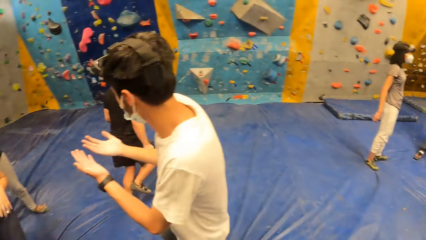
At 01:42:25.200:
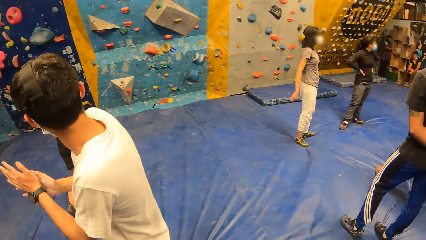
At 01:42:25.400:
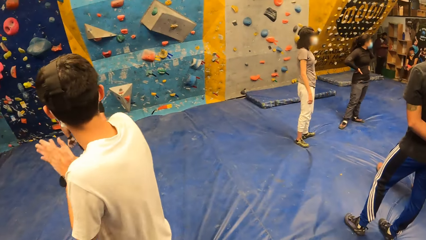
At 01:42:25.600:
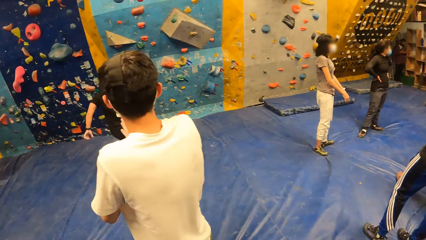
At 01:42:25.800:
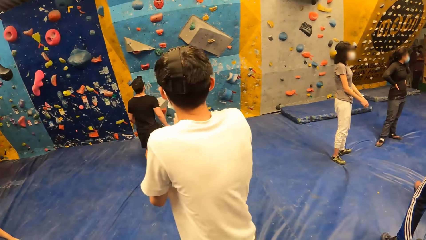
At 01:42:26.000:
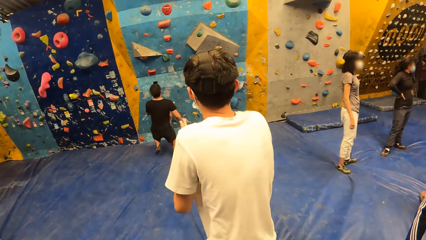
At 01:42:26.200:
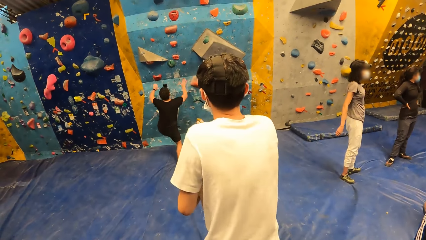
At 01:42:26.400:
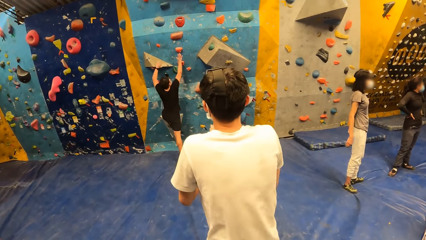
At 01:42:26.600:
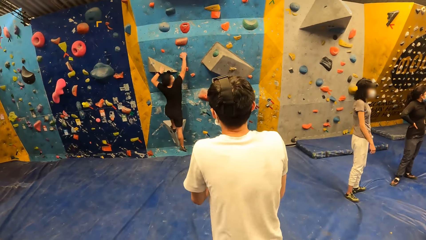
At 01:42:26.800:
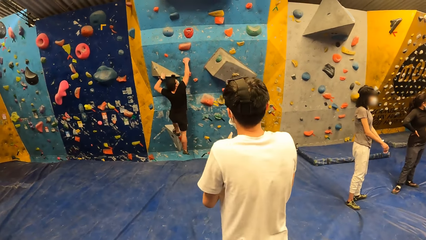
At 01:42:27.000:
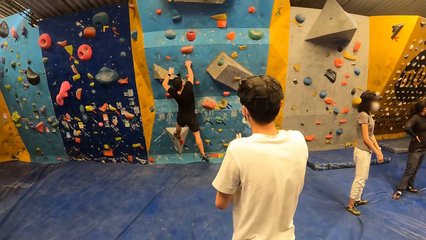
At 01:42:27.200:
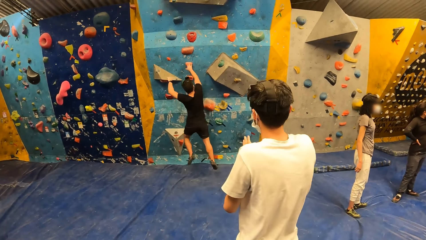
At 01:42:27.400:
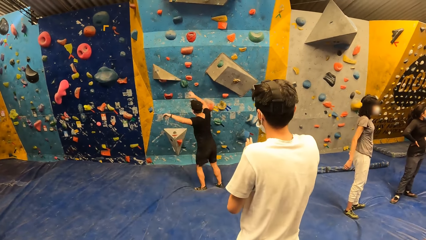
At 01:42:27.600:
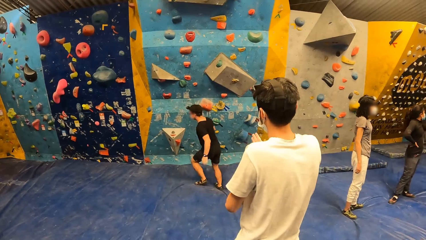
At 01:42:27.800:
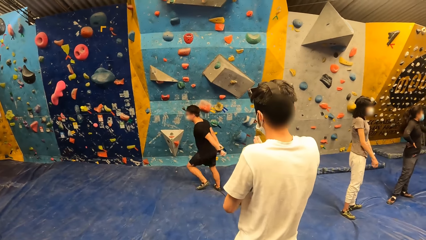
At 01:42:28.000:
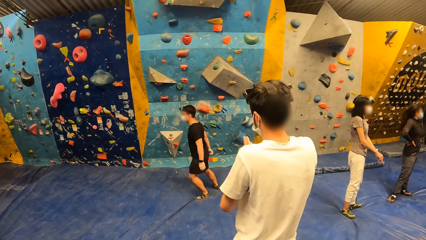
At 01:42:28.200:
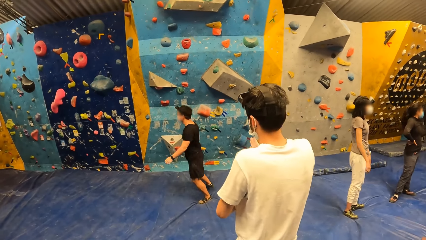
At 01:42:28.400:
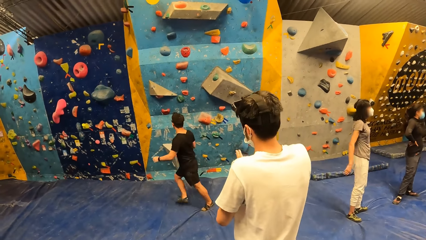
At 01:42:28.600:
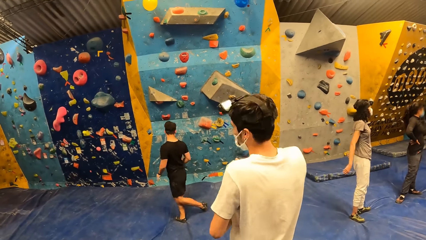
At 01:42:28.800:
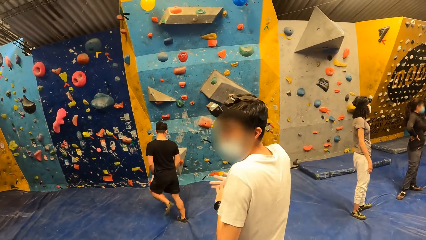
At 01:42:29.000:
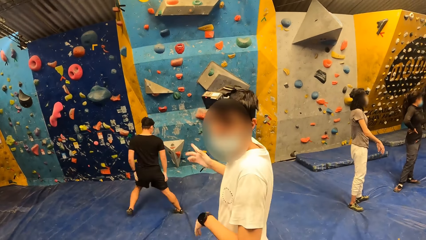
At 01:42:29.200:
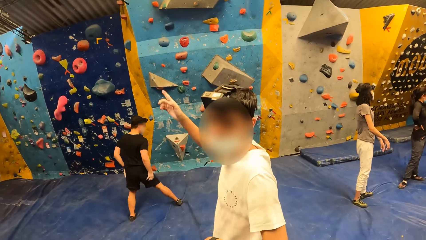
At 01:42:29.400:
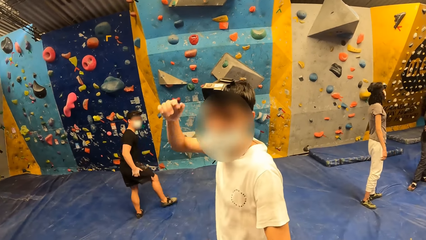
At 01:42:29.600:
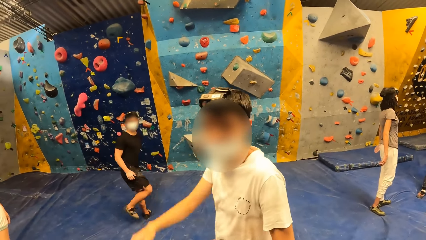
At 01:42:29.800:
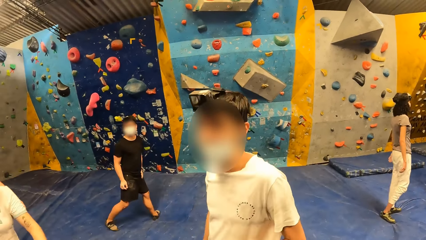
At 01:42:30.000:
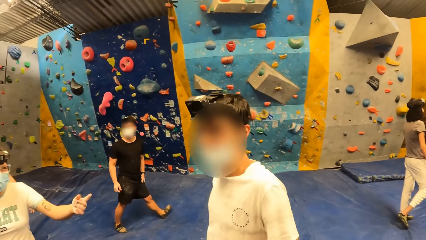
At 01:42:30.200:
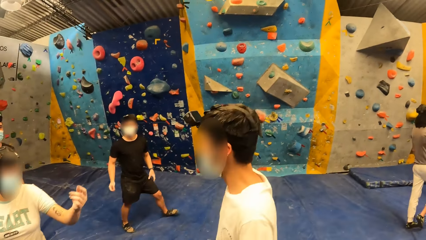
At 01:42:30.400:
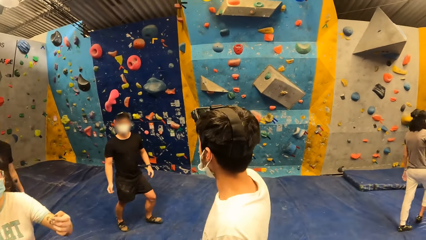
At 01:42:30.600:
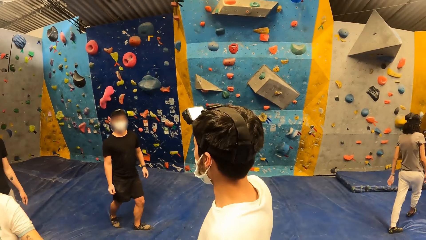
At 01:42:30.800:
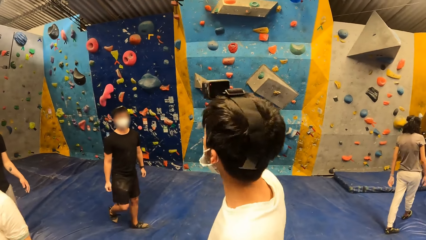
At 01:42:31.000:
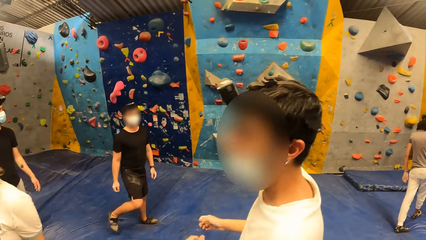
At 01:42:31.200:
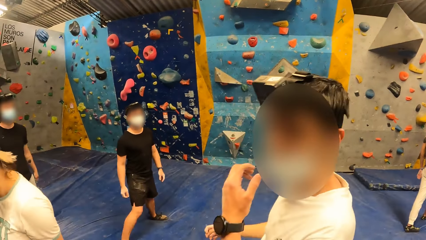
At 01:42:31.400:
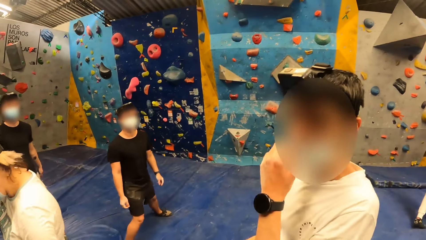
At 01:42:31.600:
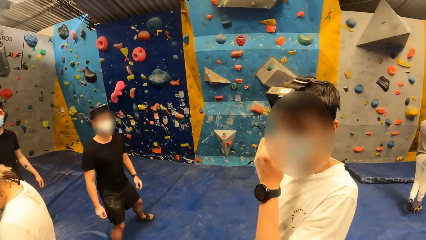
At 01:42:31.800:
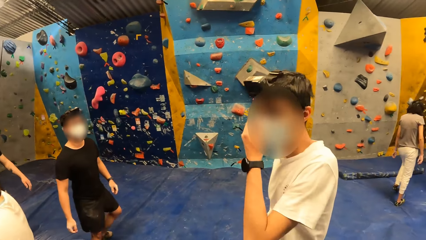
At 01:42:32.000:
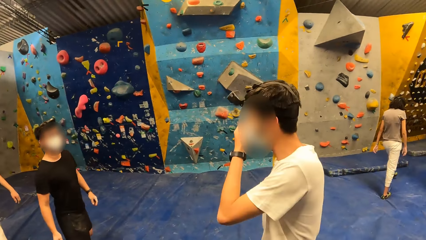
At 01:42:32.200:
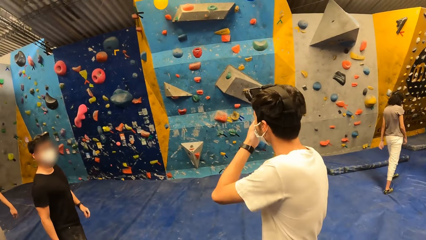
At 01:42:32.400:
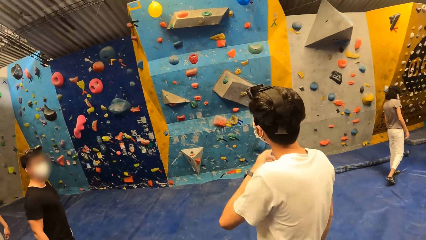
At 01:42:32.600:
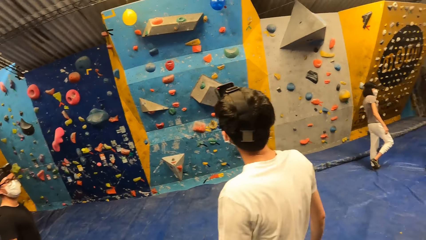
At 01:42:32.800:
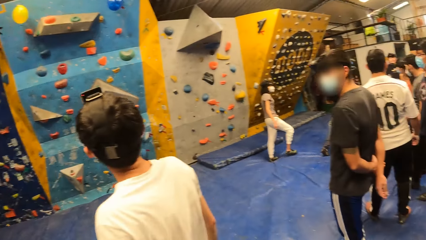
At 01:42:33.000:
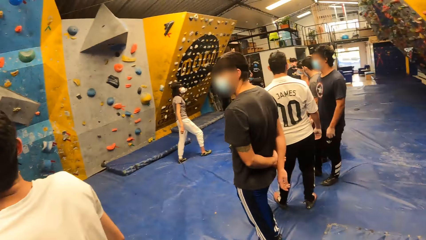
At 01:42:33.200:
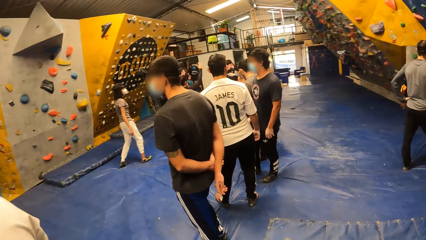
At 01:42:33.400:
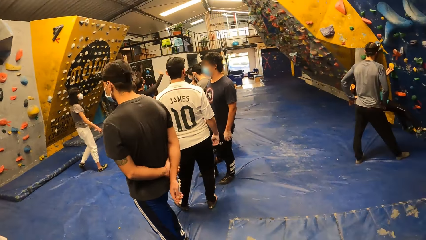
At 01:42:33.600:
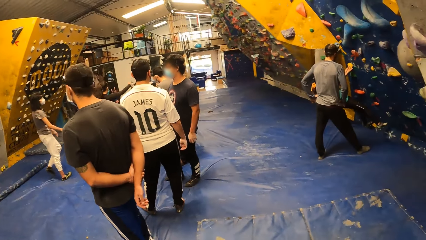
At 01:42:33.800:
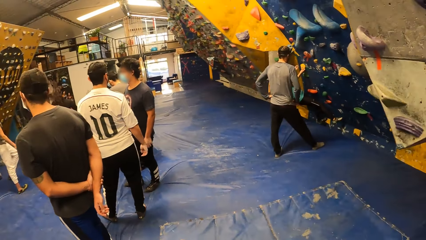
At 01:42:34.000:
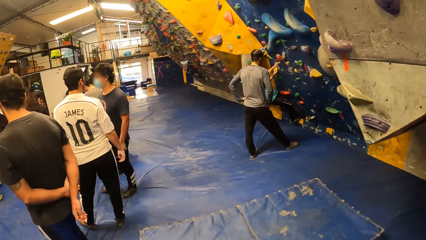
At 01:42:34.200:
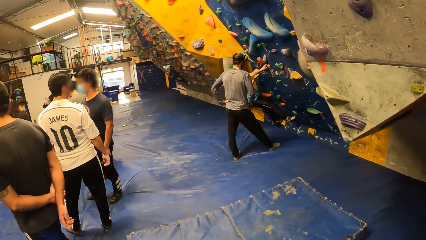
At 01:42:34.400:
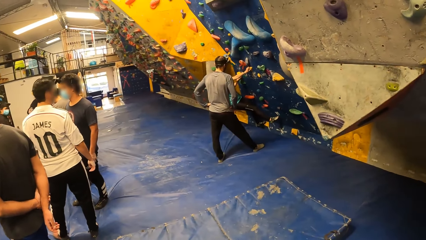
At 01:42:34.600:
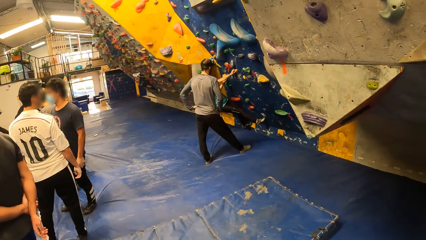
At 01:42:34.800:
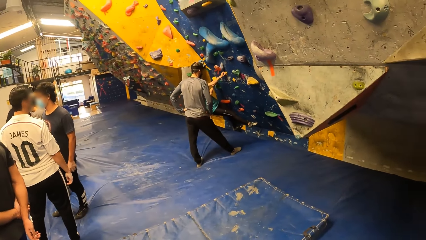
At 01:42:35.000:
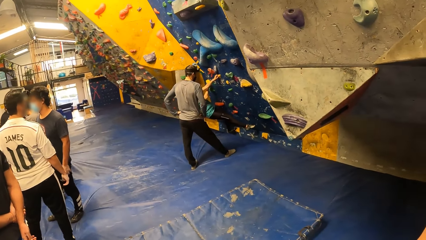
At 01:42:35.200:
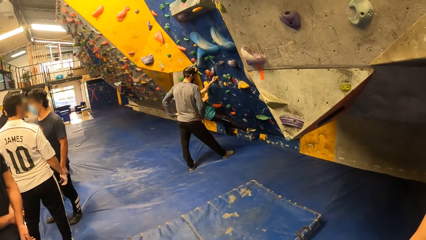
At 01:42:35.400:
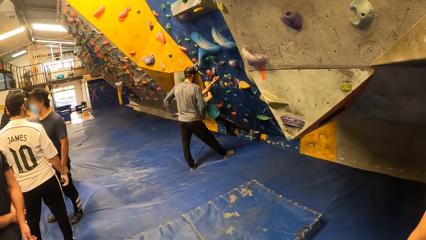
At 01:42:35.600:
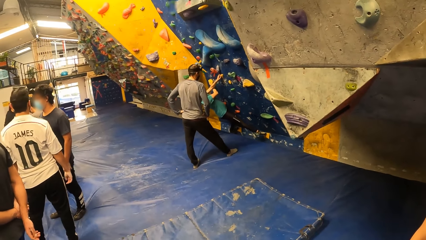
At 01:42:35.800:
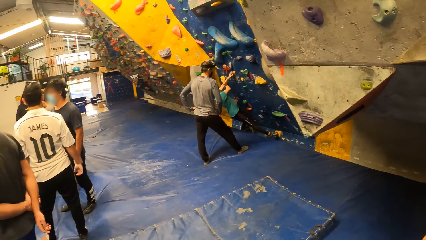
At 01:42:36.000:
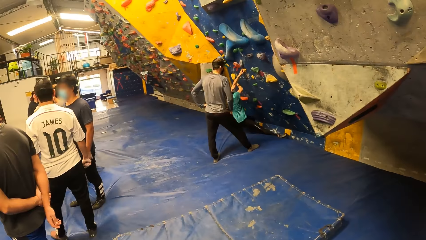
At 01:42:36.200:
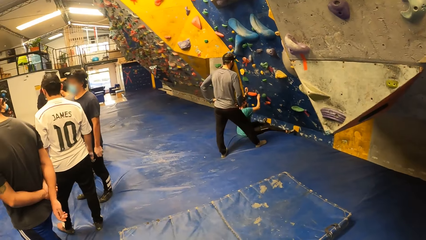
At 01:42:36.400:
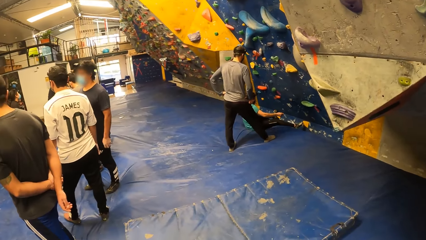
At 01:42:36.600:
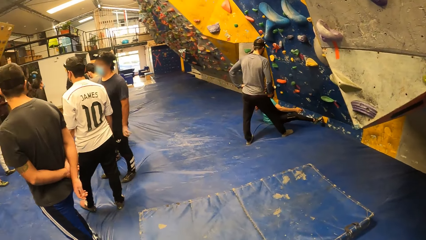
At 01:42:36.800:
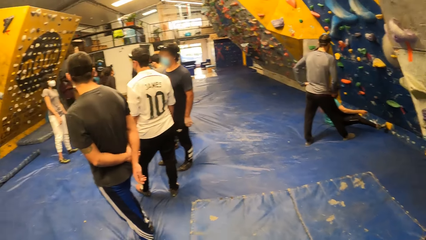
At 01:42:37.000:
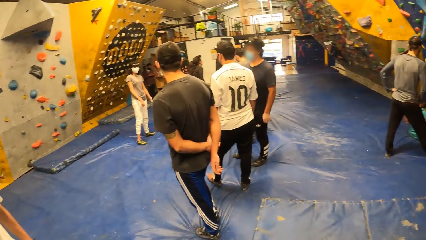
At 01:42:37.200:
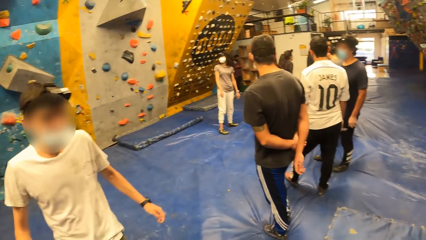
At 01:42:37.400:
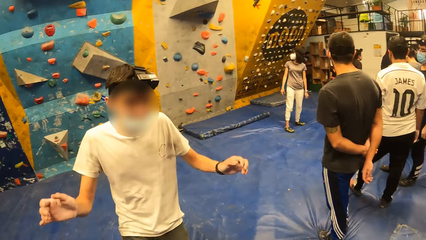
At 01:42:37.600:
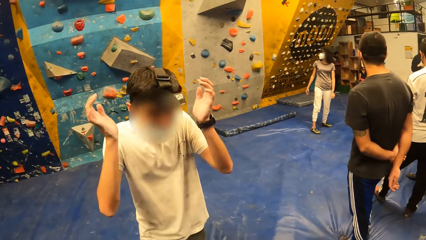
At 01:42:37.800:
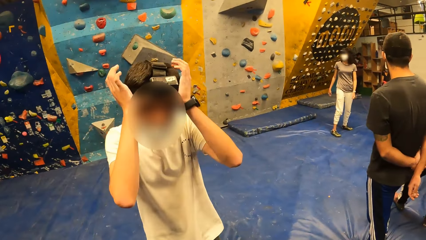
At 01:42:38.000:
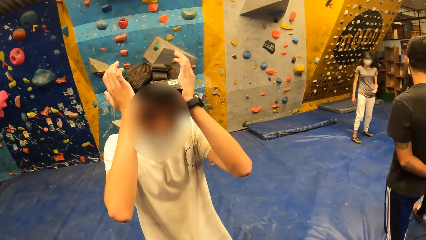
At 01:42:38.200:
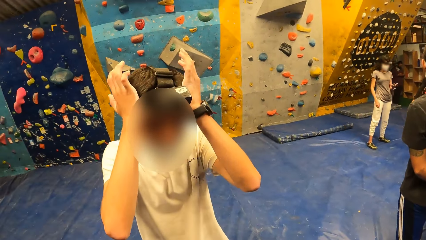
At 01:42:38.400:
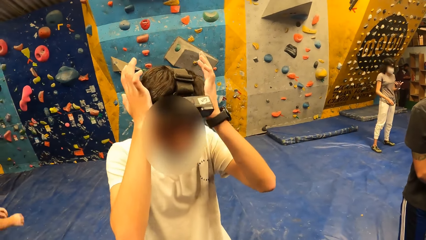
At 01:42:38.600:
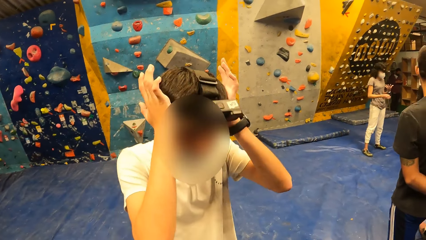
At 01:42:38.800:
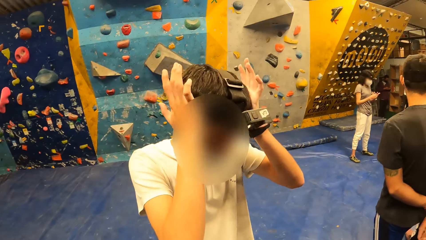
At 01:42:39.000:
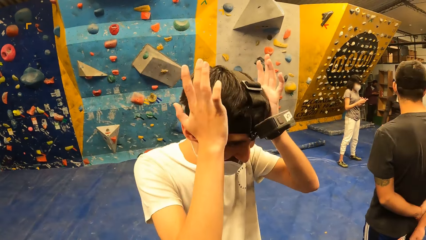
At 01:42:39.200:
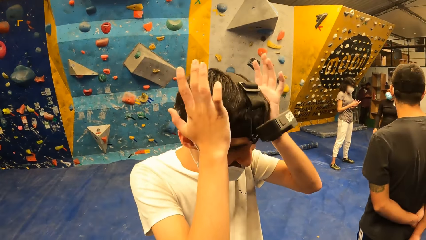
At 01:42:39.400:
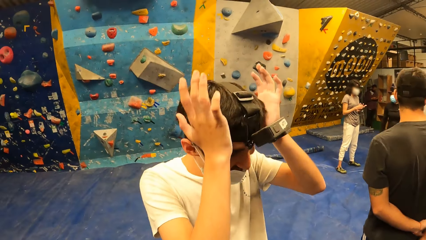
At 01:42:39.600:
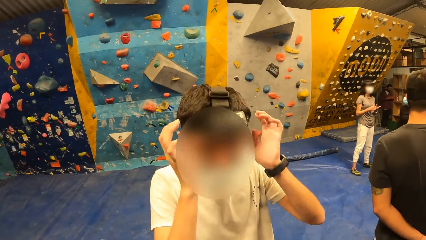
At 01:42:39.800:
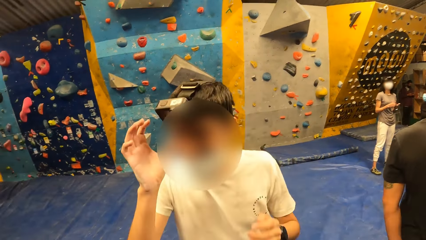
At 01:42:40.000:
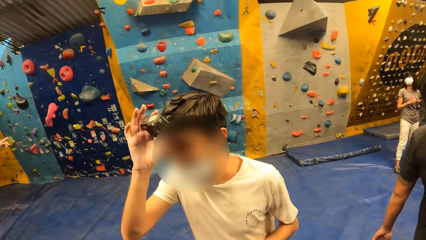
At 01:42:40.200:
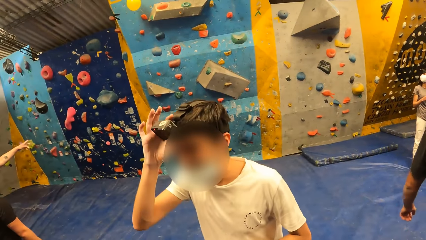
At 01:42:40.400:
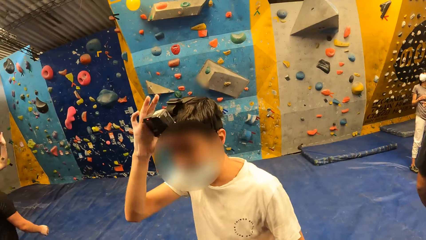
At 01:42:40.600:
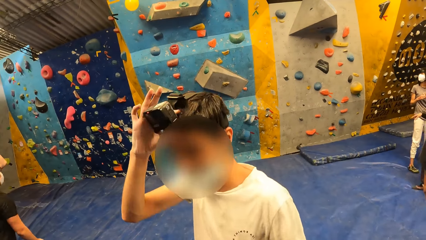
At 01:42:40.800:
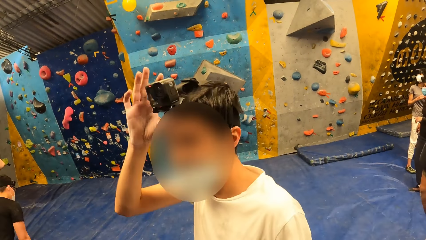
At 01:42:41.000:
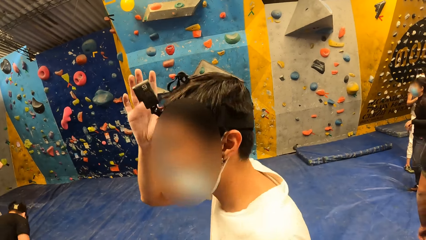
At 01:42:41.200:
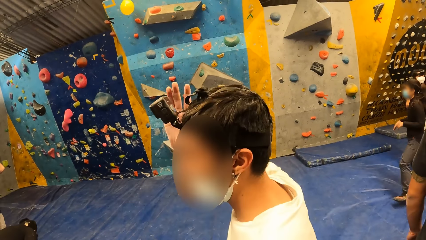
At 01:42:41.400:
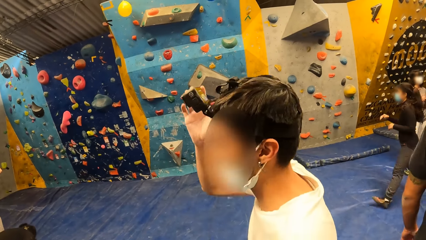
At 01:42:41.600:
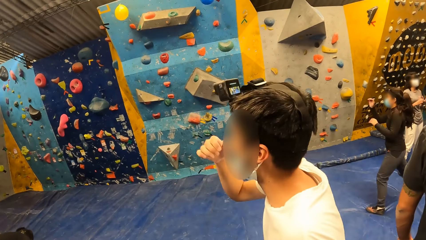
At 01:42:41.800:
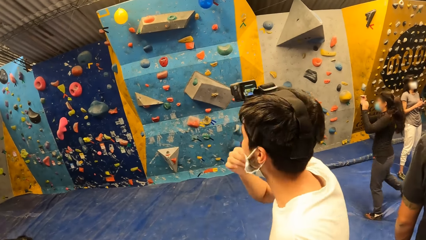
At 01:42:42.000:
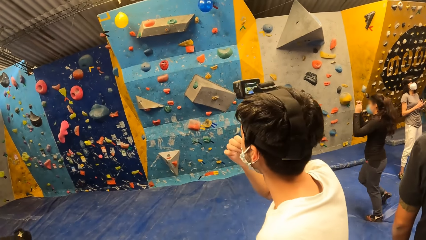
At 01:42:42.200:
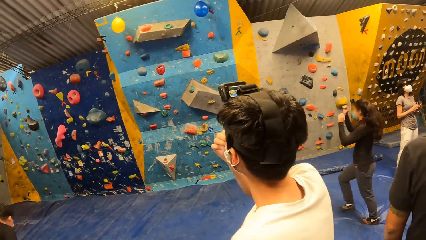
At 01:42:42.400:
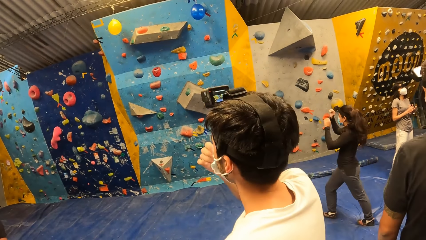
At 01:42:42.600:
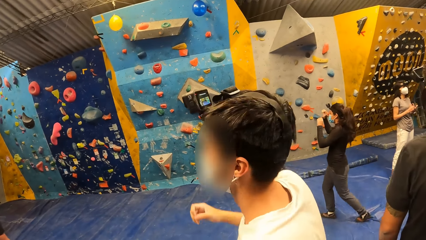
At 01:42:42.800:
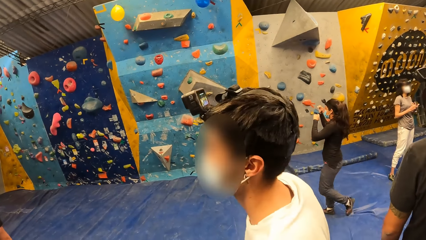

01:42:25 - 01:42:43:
A person climbs the jugs. Another person climbs the jugs. The other person falls on the ground. Another person rubs his head.
